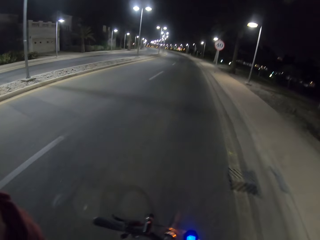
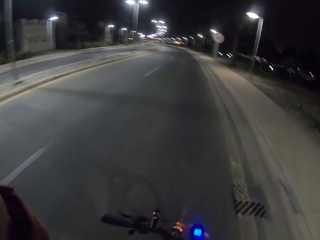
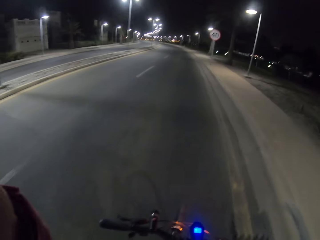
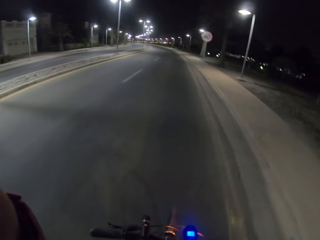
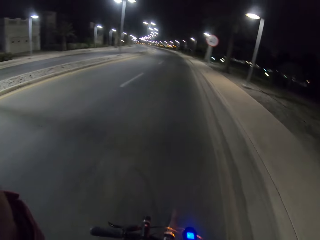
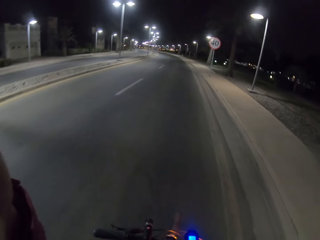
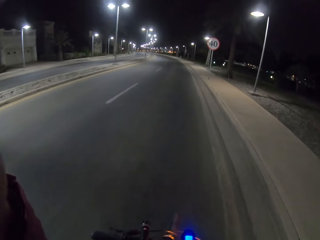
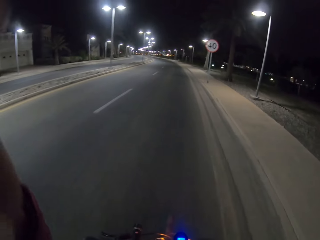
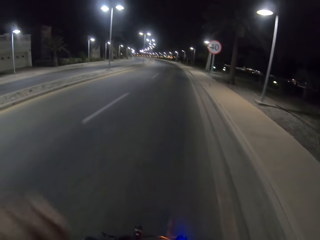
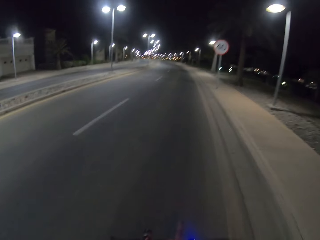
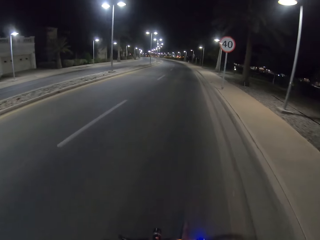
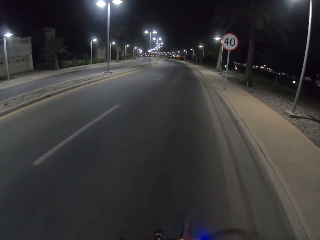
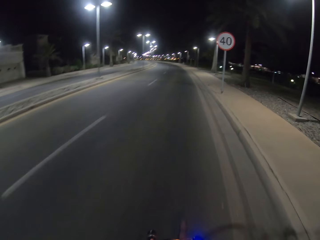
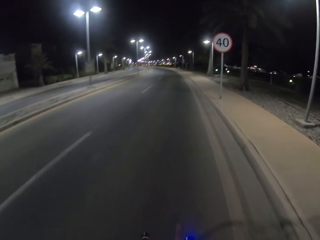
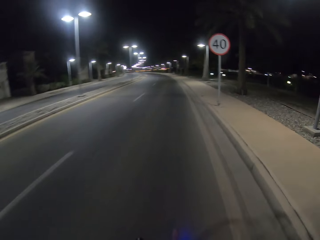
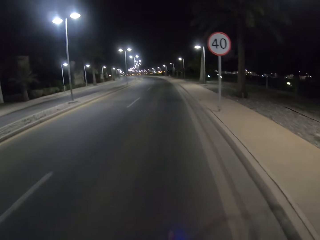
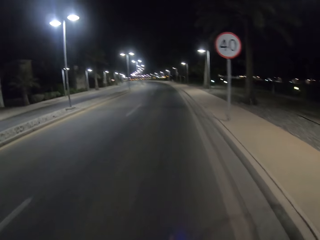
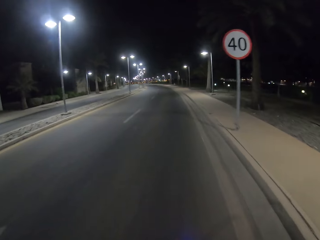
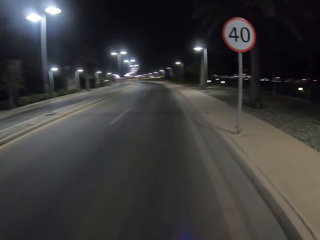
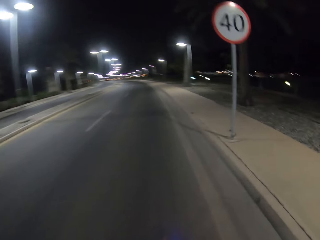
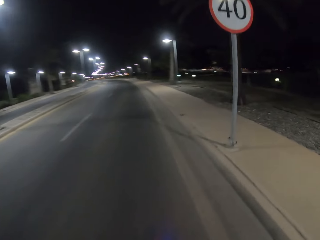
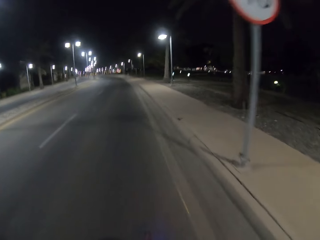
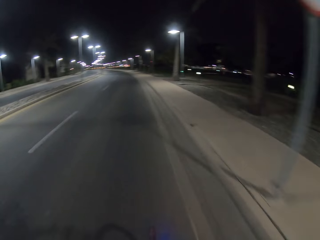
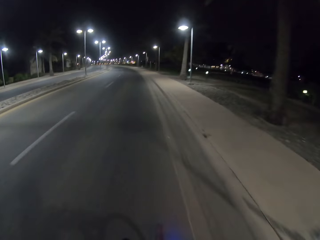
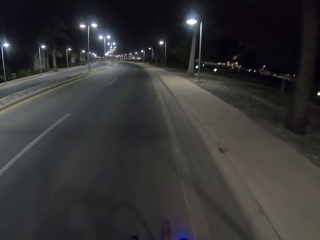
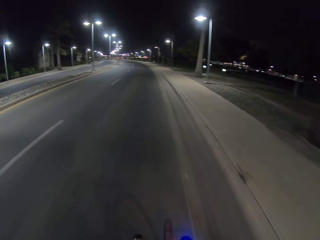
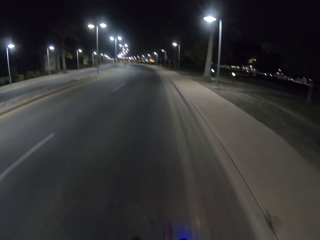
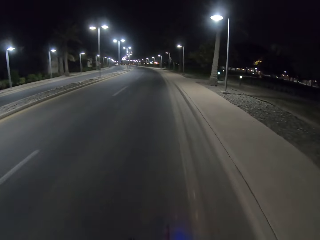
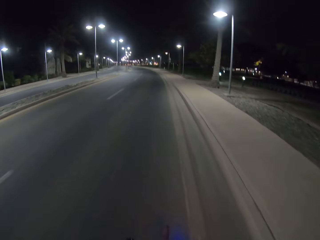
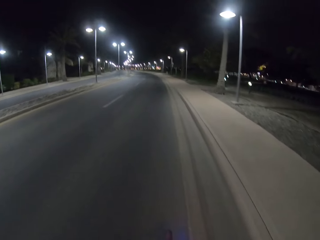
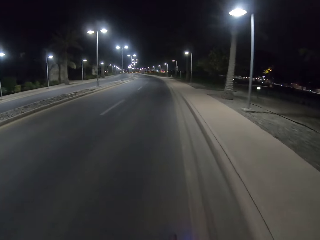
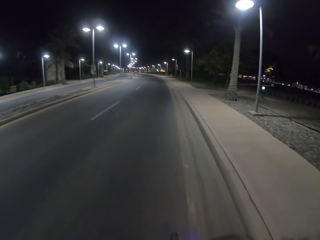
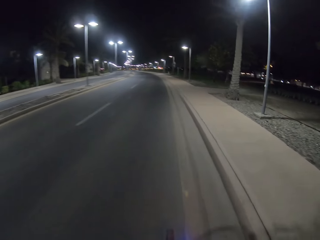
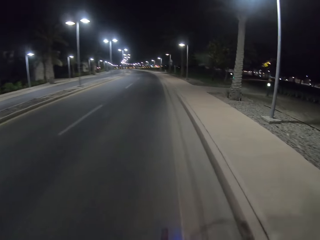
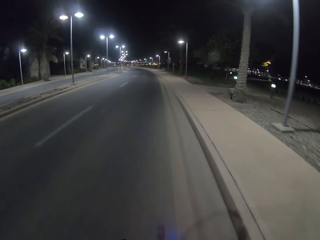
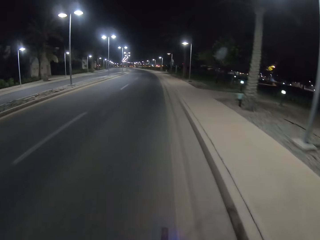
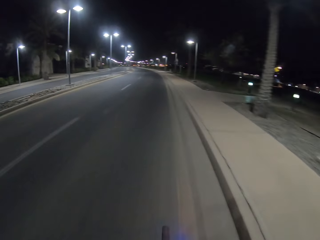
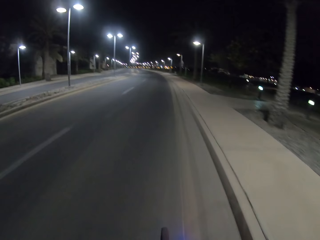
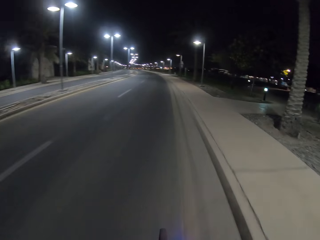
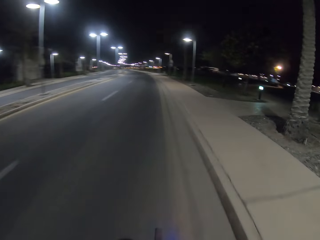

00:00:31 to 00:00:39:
The camera wearer puts down his hand. He rides the bike.

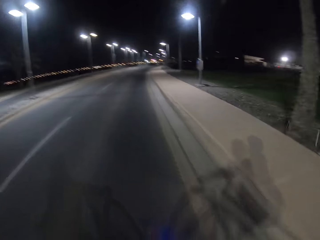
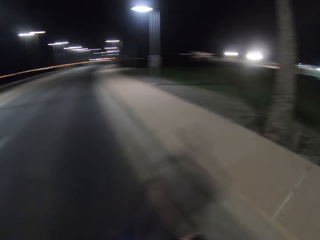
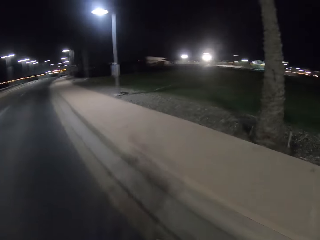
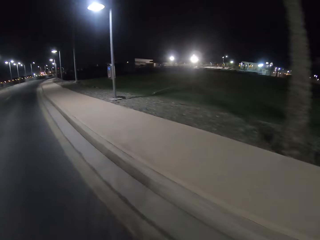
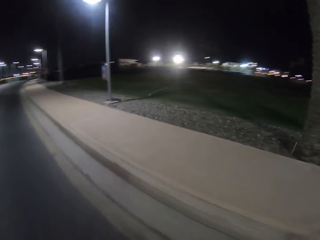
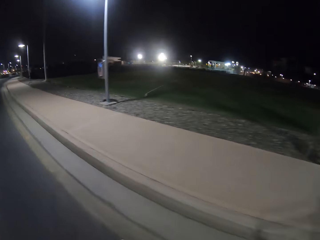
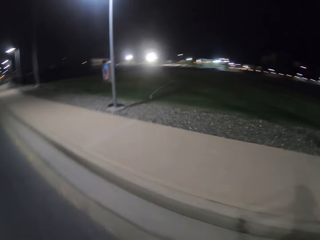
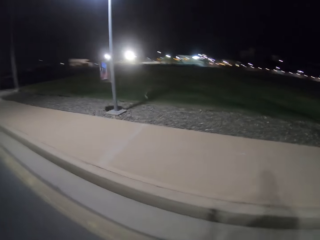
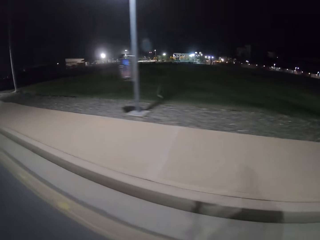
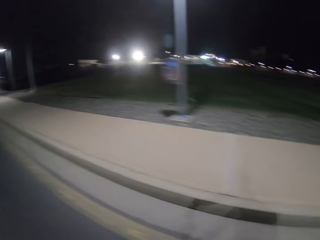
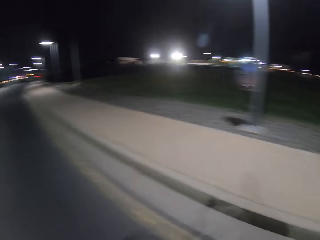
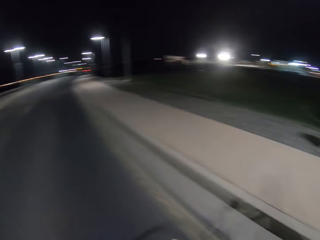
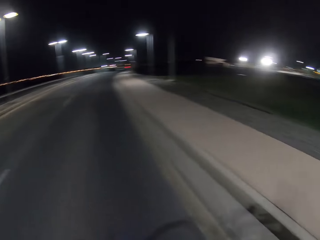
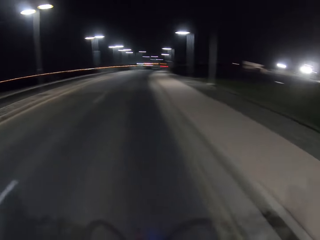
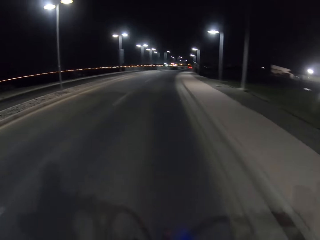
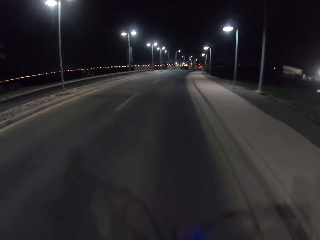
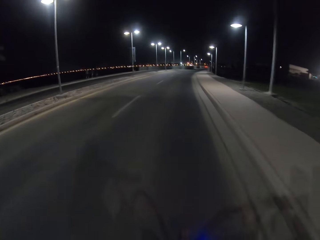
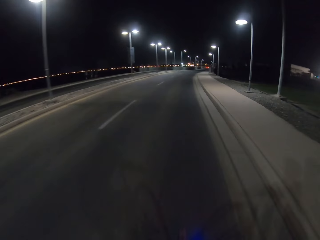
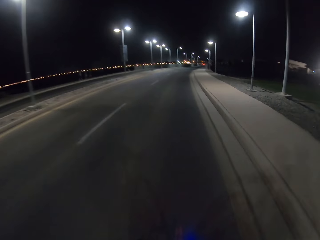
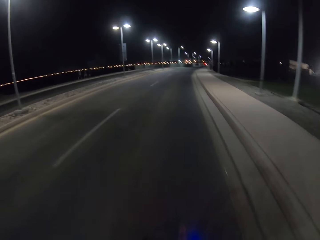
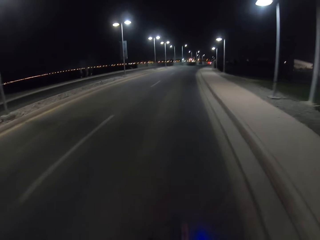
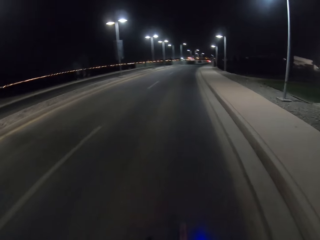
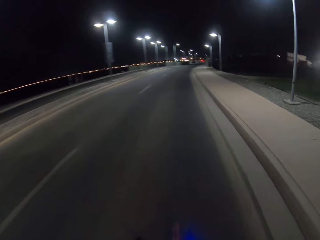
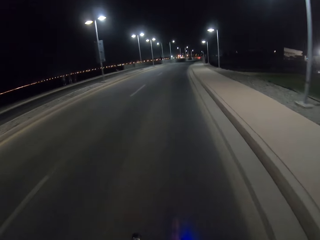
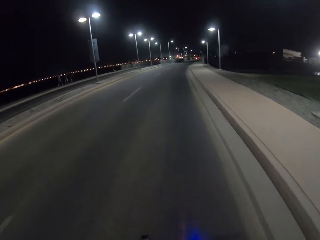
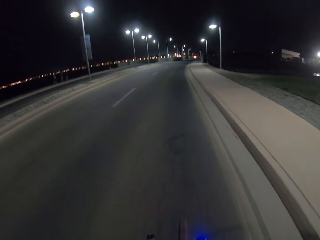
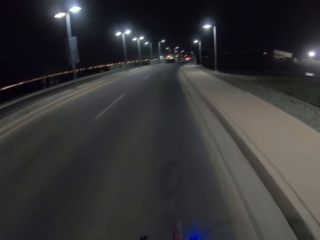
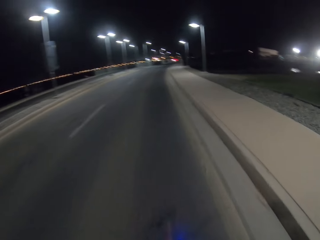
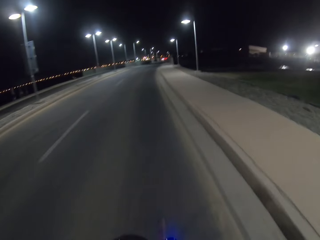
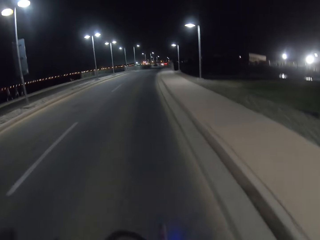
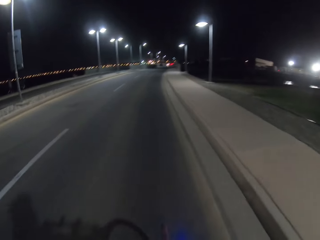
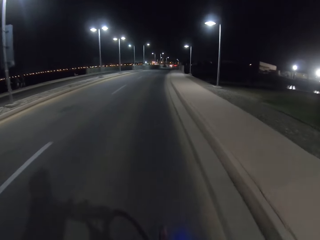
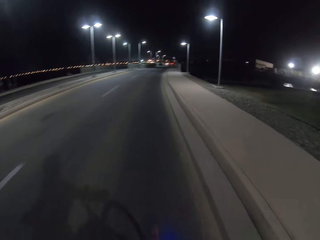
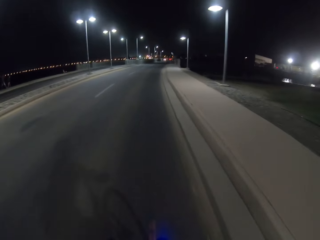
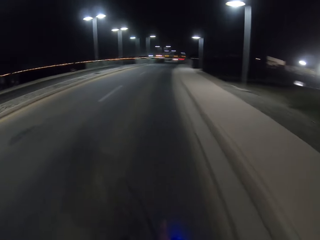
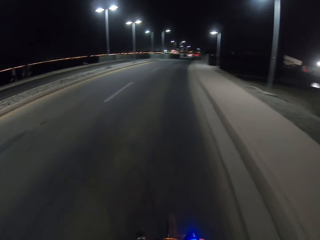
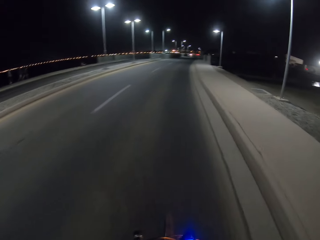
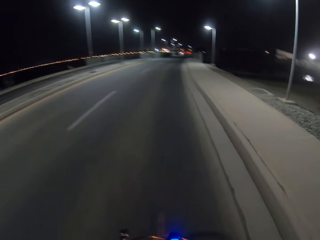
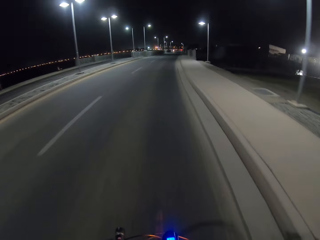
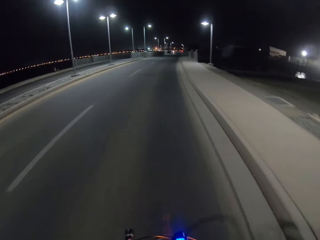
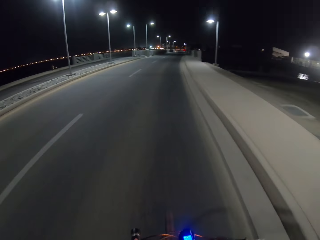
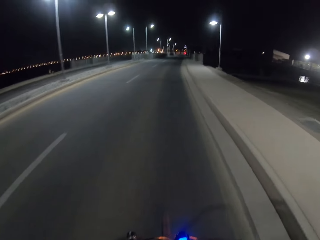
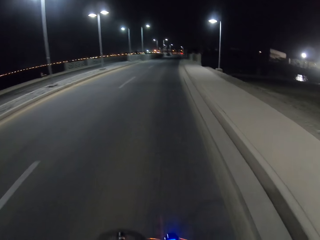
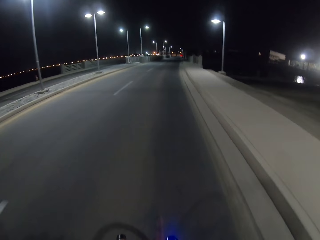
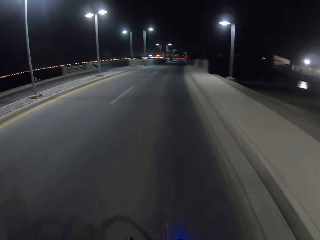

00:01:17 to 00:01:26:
The camera wearer looks around. They ride the bike.

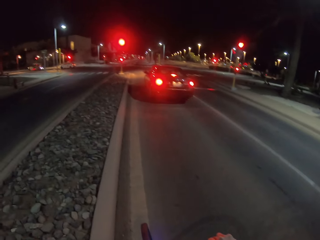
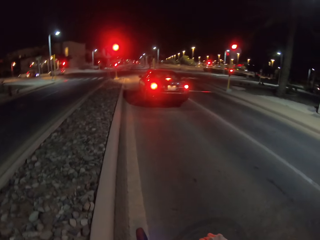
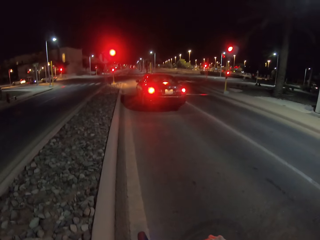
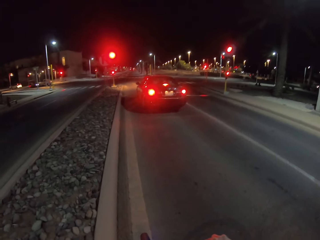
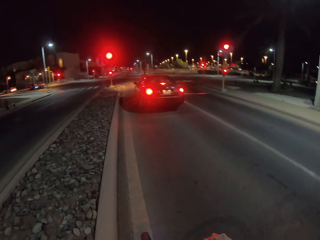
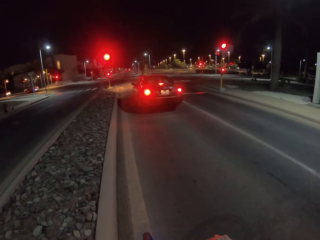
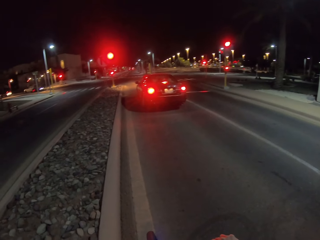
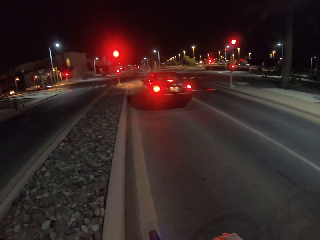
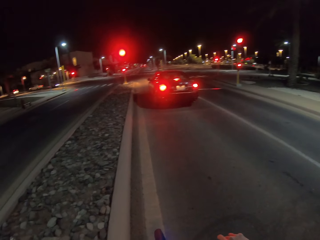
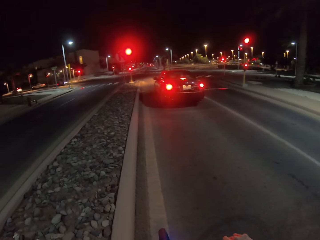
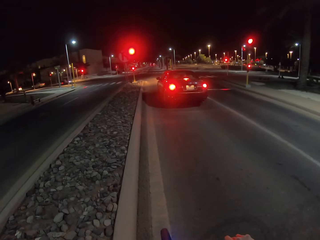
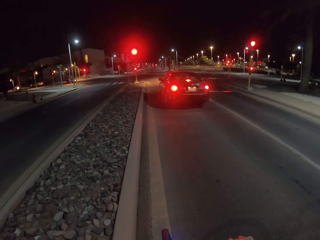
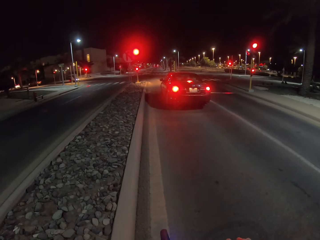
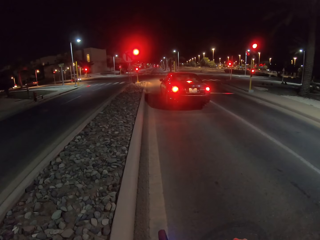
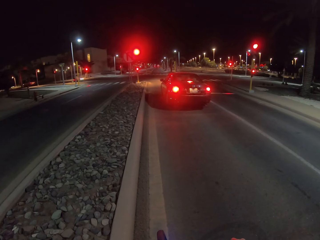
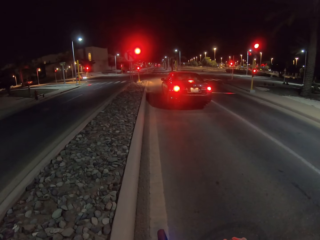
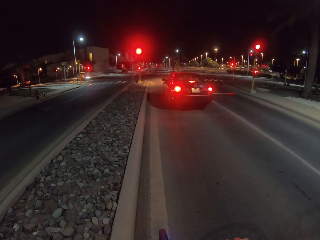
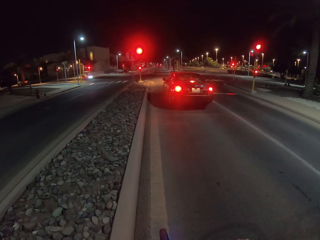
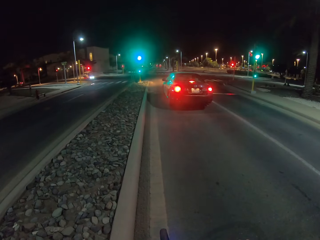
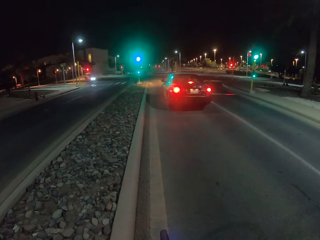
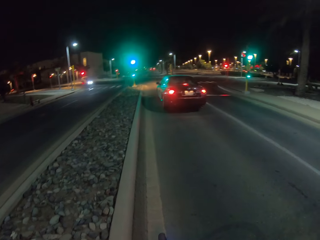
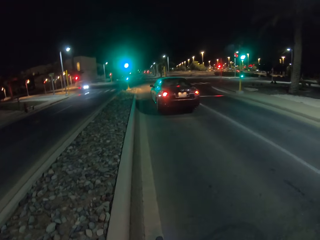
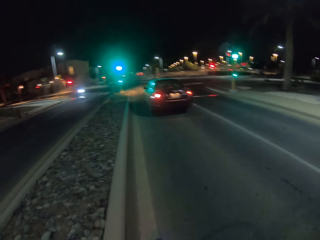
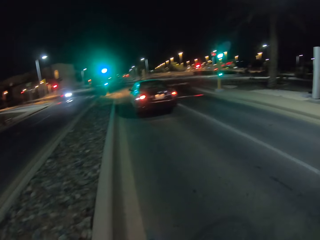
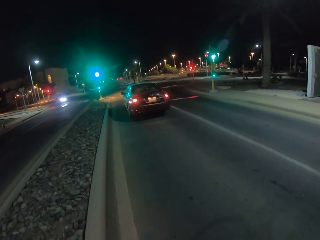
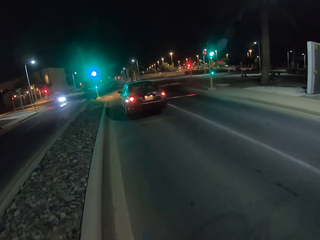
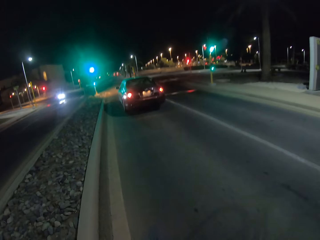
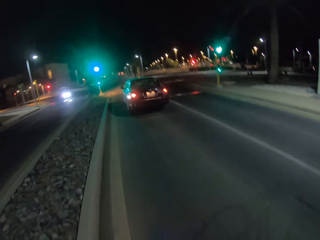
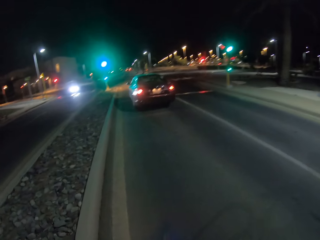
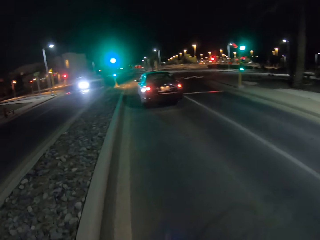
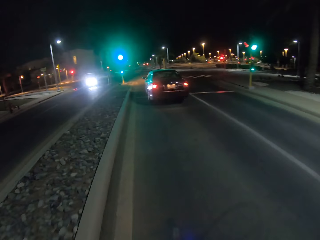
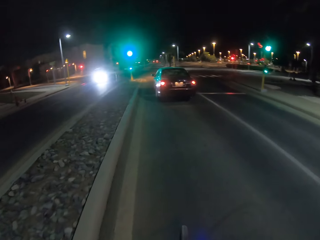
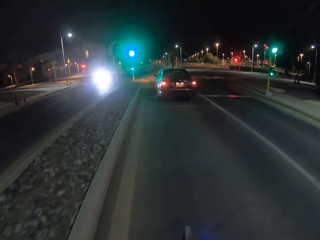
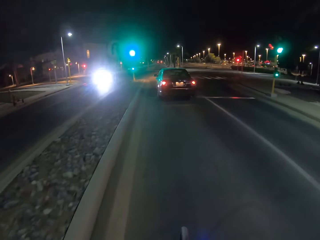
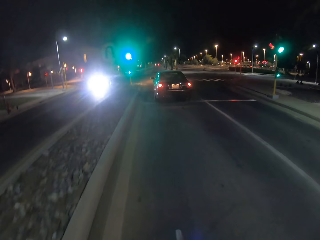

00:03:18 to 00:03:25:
The camera wearer stops.
